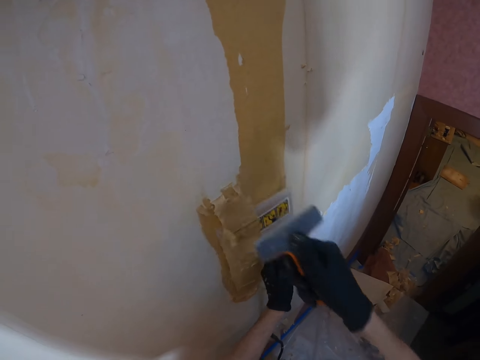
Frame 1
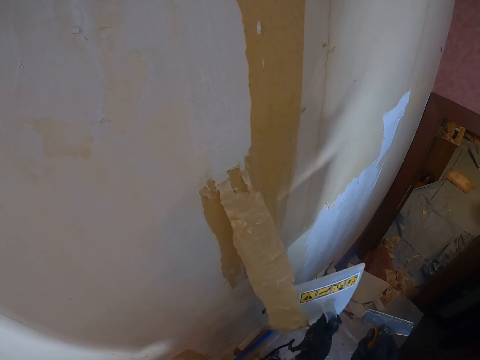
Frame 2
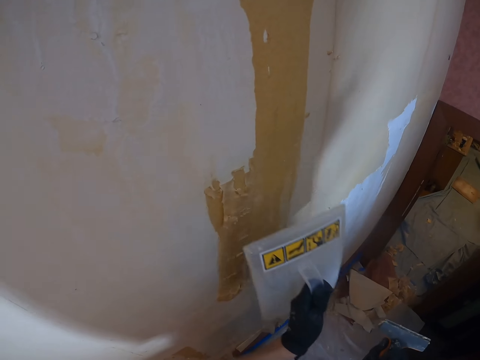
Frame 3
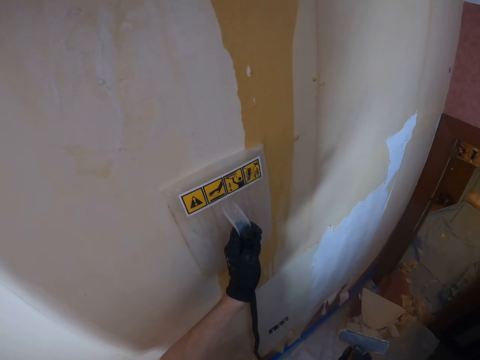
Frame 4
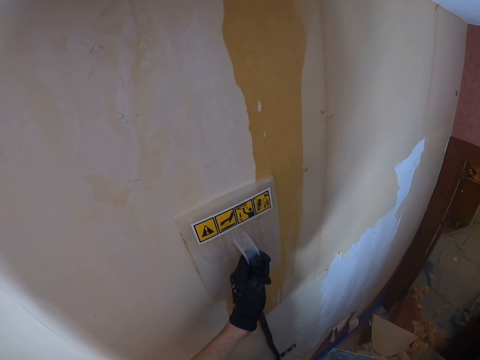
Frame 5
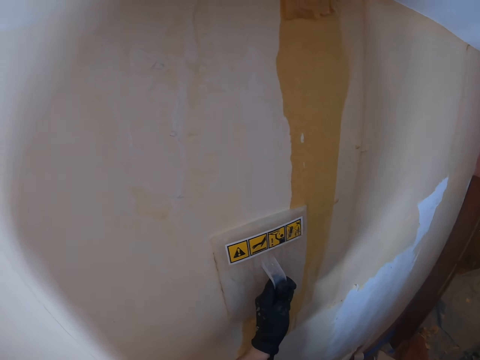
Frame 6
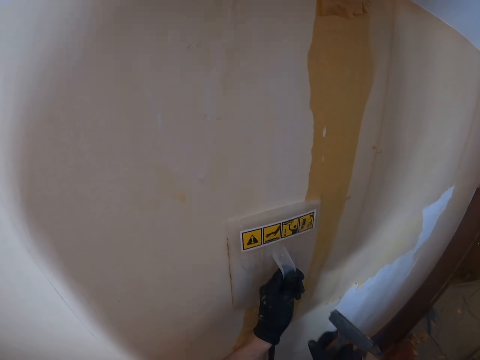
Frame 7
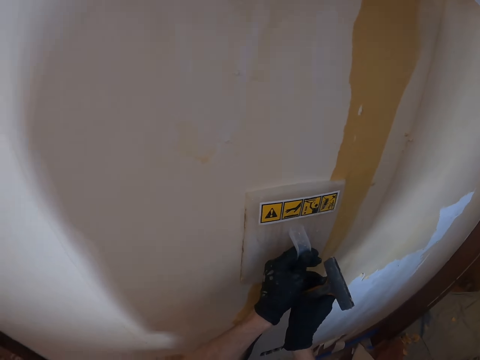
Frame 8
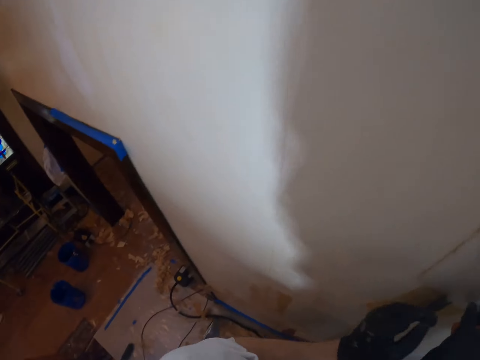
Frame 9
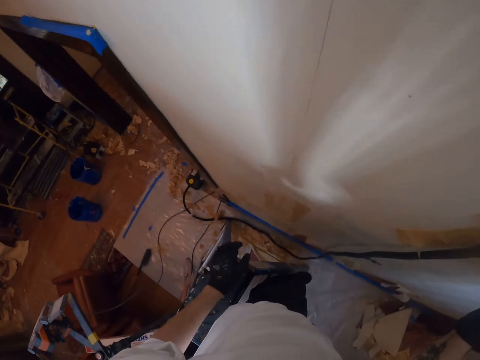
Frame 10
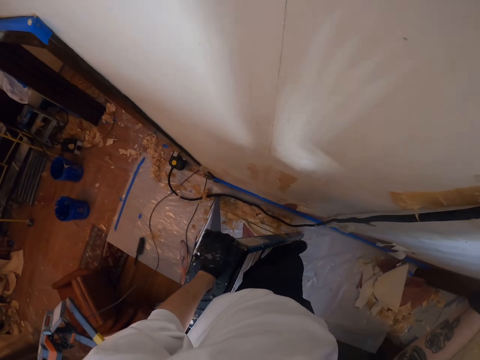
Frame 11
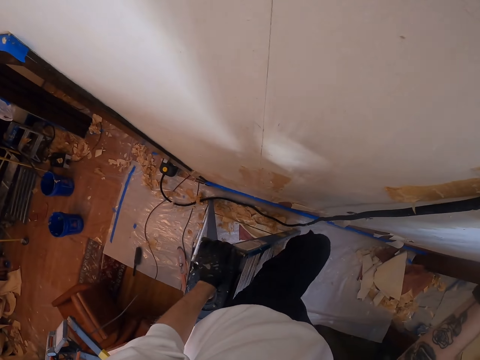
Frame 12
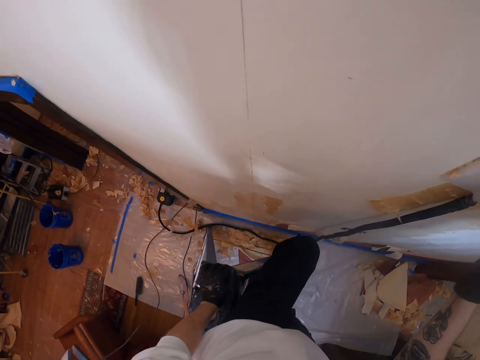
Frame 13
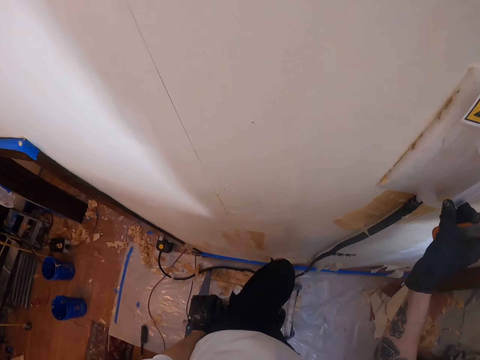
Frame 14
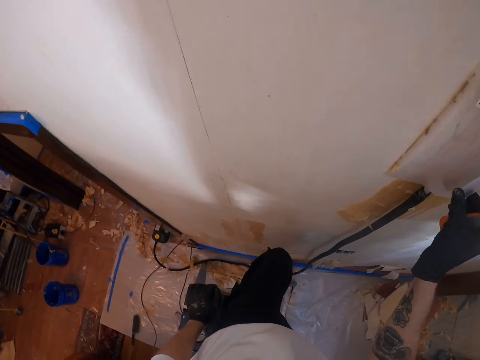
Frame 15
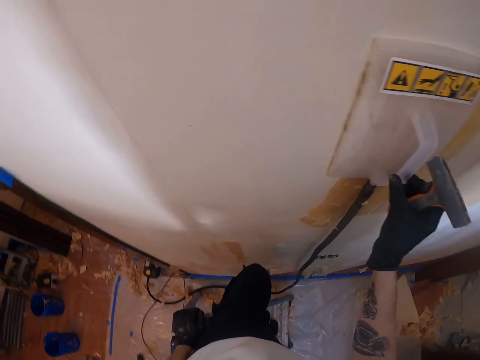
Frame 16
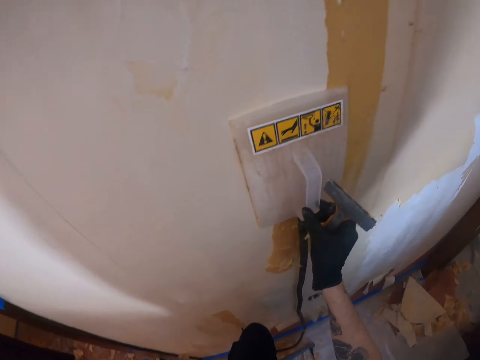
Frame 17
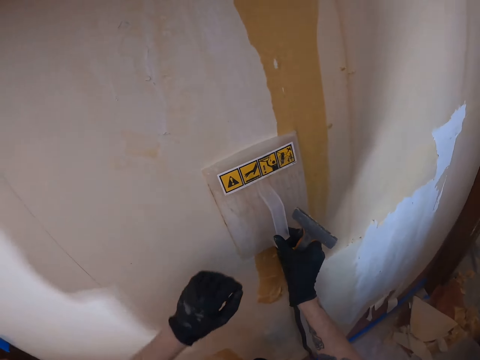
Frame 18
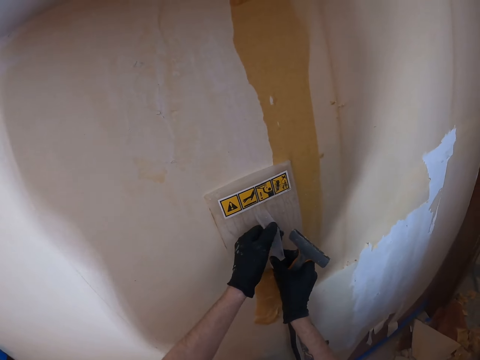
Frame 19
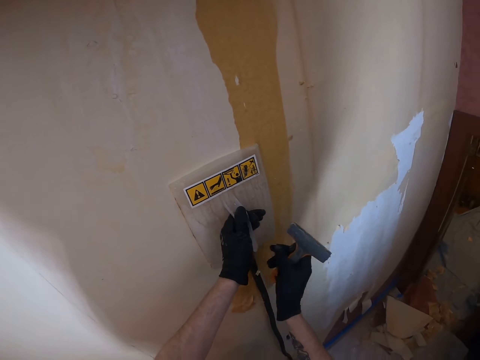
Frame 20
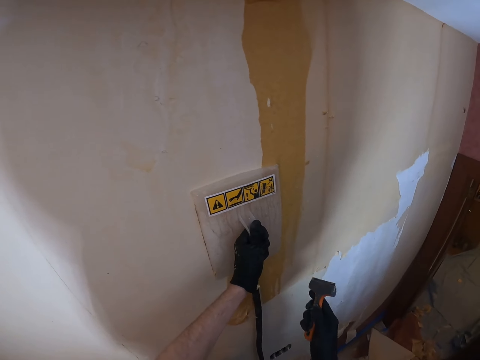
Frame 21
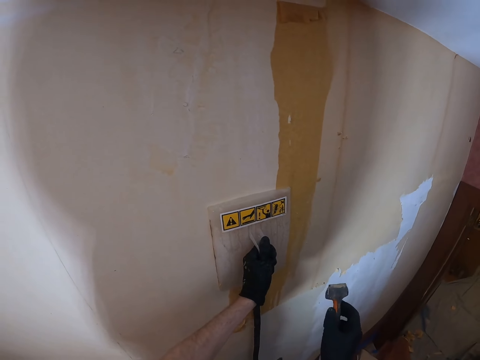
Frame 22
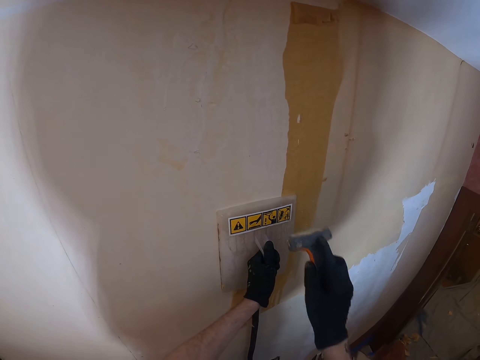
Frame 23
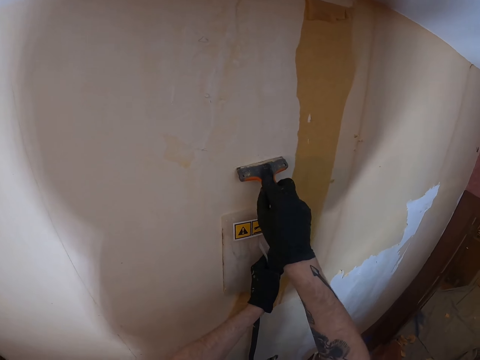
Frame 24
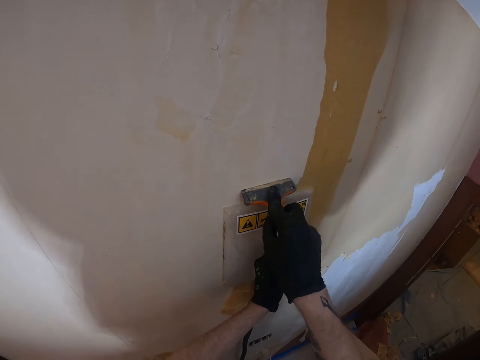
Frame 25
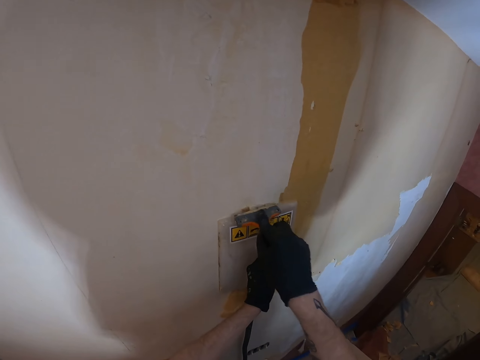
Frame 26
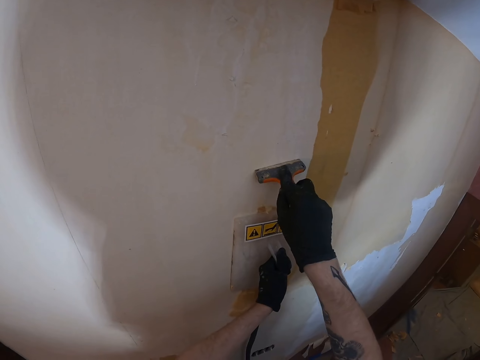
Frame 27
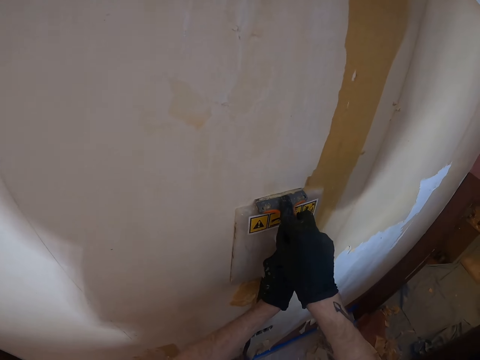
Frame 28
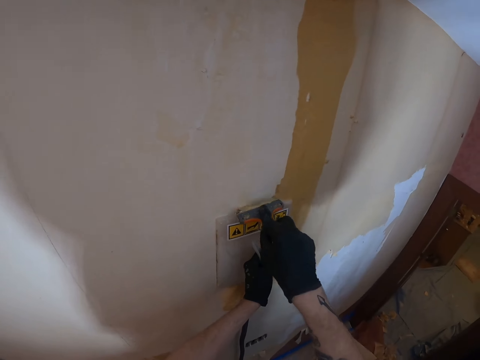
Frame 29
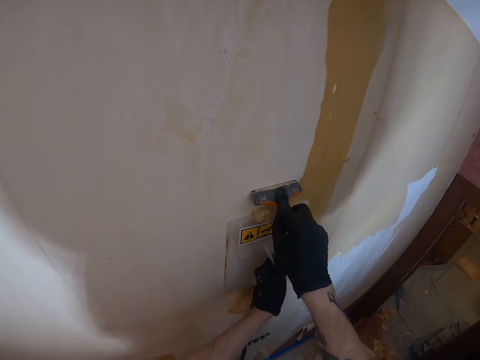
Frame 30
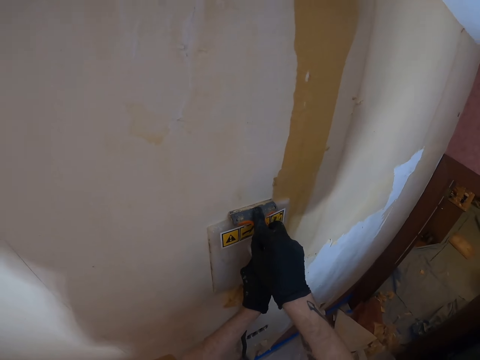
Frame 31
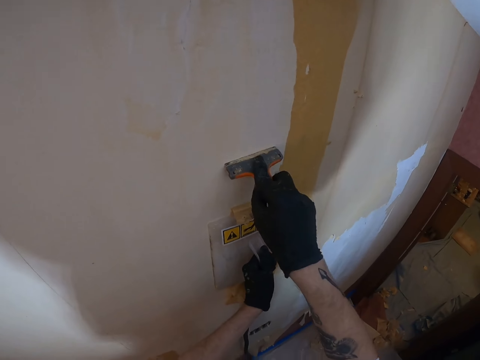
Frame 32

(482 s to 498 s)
The camera wearer moves both hands. He adjusts a sander on a wall. He lifts the plastic float and places the plastic float on the wall. He looks around. He lifts the right hand. He looks around. He adjusts himself on a ladder. He moves the left hand. He looks around. He lifts the left hand. He holds the plastic float with both hands. He adjusts the sander on the wall. He moves the right hand. He lifts the scraper. He removes paint or wallpaper from the wall with the scraper.

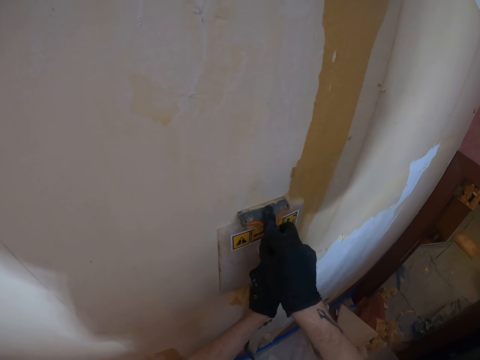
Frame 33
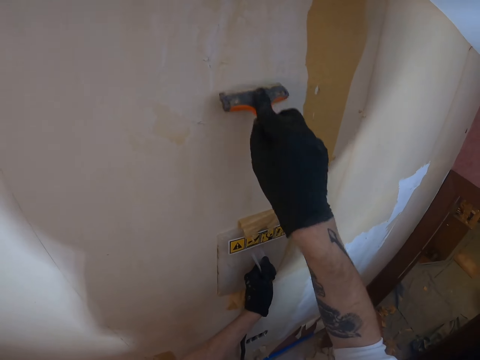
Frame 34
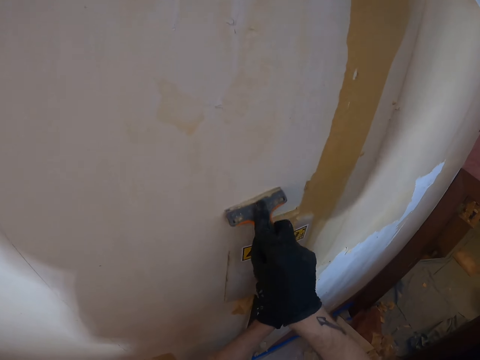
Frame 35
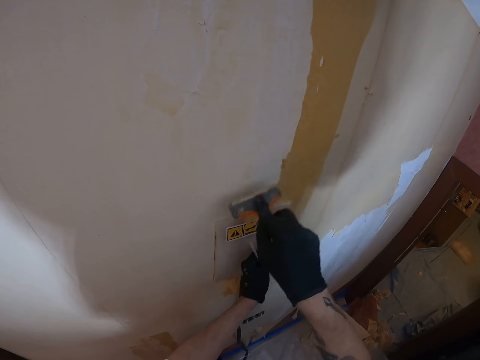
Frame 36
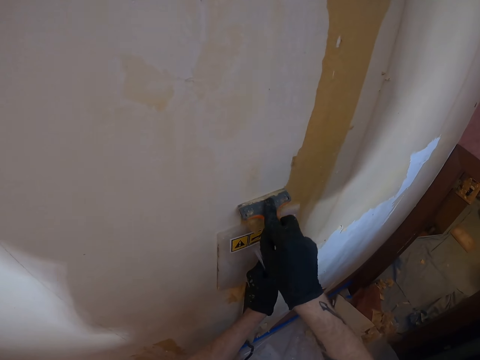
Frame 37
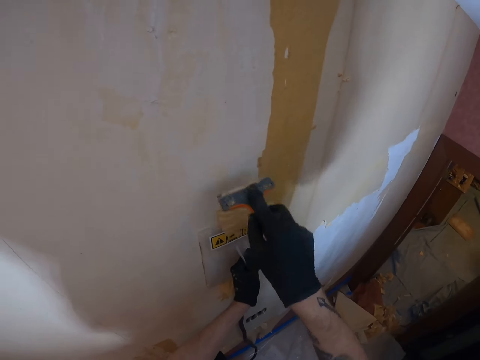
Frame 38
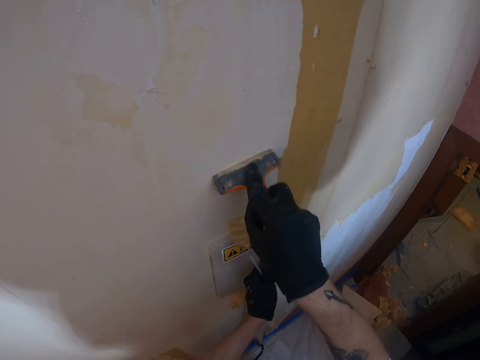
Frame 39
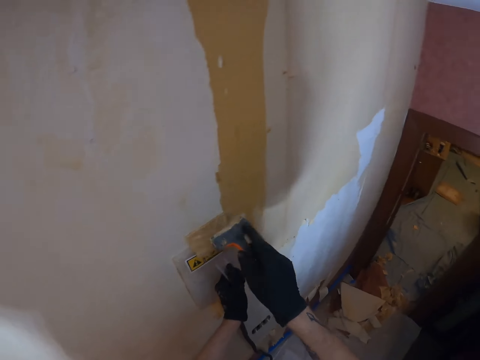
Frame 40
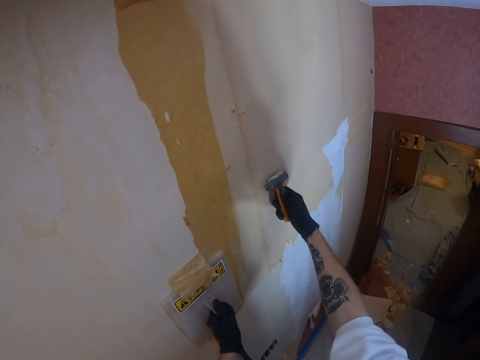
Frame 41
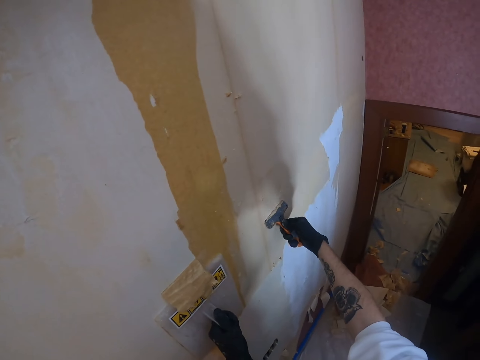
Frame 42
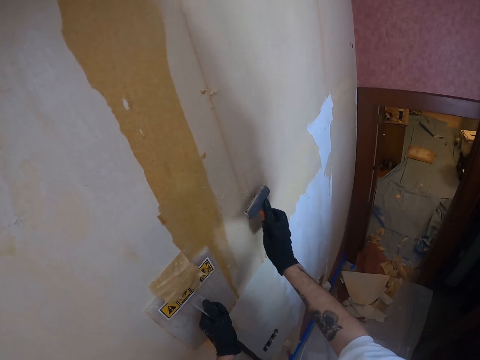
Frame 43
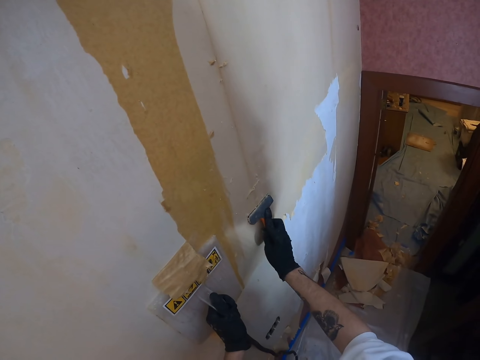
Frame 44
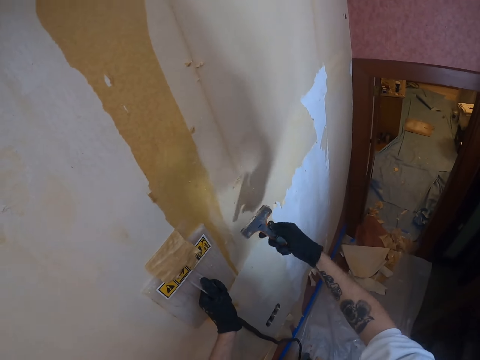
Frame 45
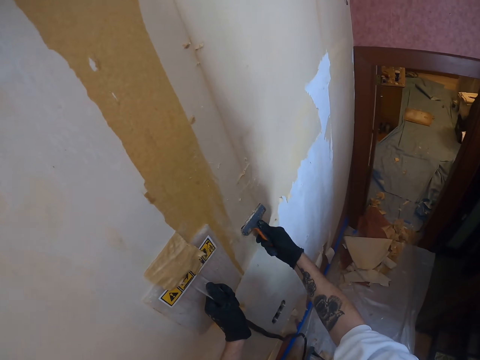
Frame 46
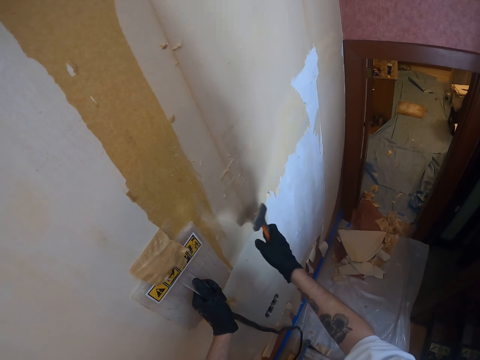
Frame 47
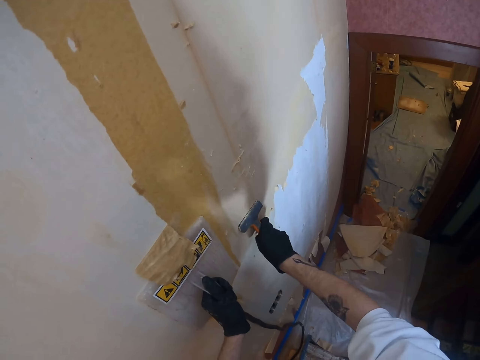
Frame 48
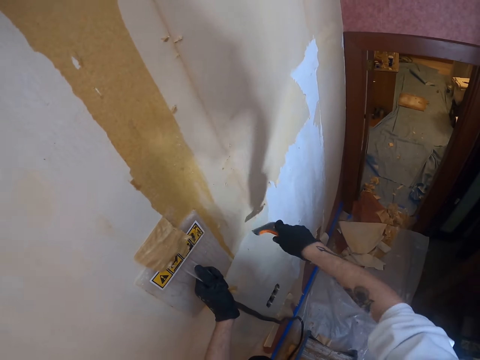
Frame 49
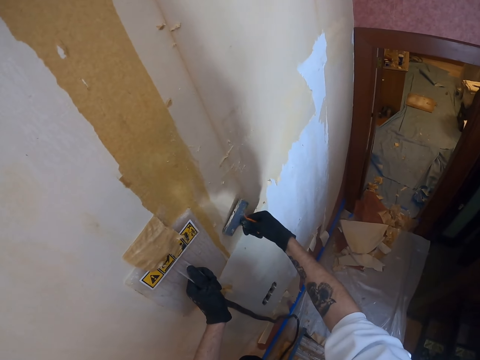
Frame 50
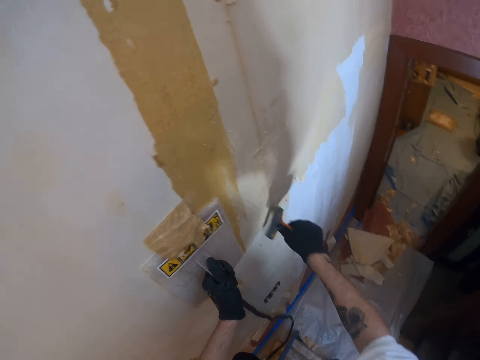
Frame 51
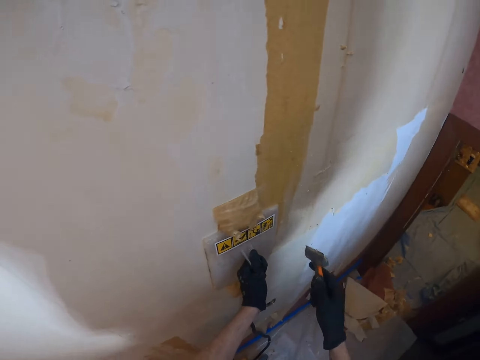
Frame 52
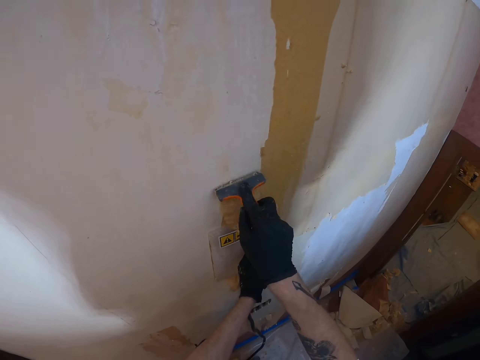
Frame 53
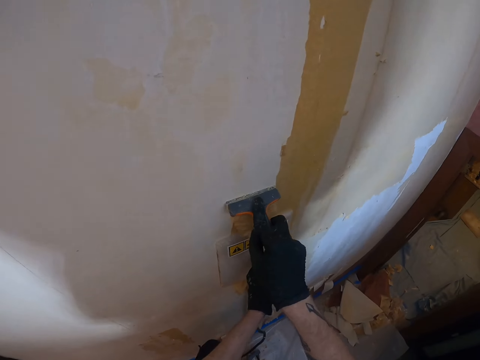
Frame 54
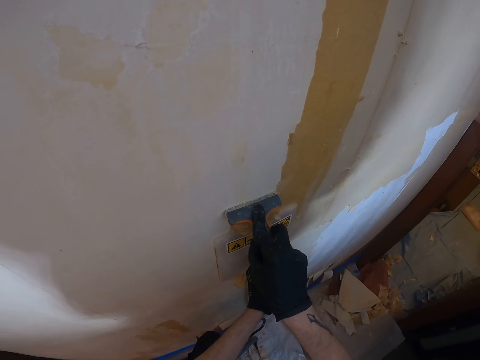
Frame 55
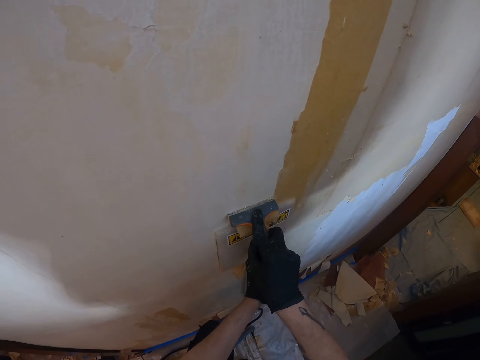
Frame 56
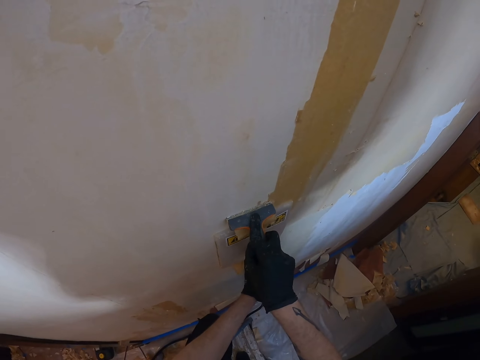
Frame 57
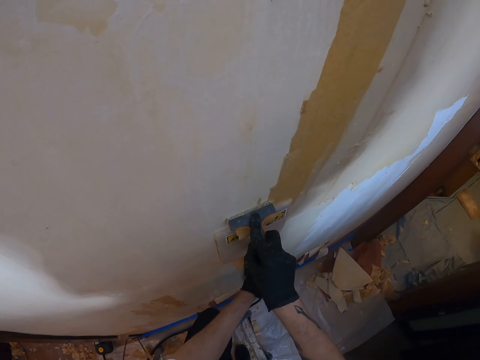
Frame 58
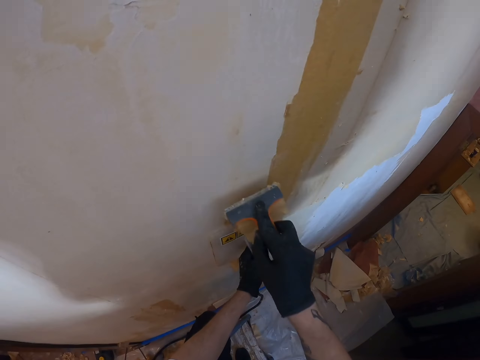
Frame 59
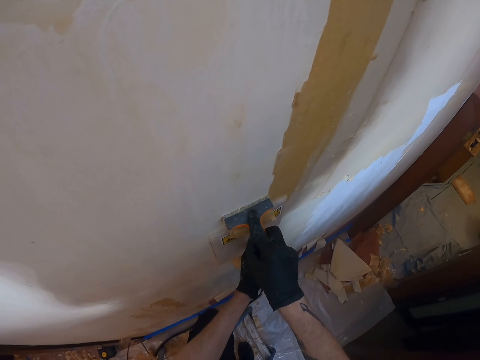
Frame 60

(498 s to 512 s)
The camera wearer moves the right hand. They rub the scraper on the wall. They wipe a wallpaper from a chisel. They lift the scraper. They remove paint or wallpaper from the wall with the scraper.
